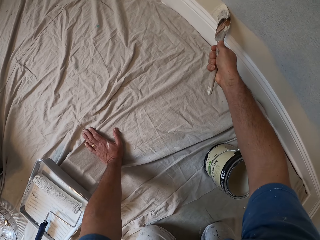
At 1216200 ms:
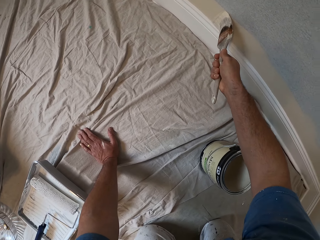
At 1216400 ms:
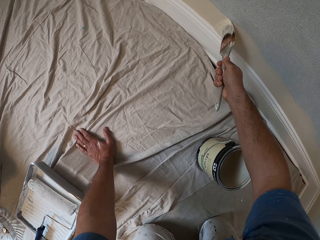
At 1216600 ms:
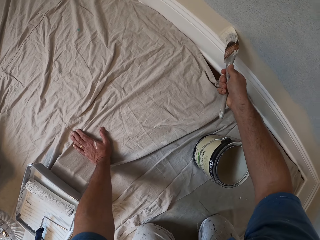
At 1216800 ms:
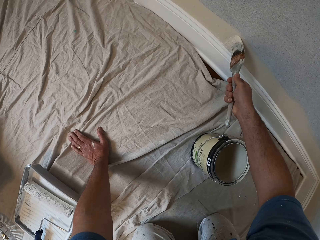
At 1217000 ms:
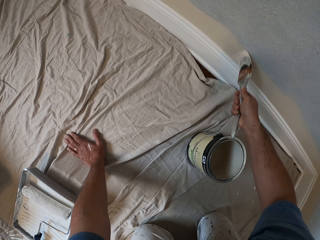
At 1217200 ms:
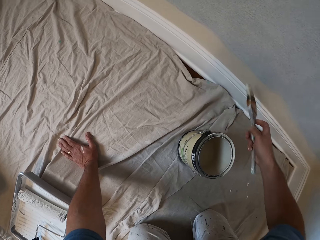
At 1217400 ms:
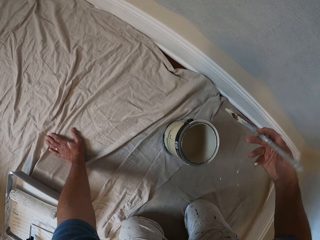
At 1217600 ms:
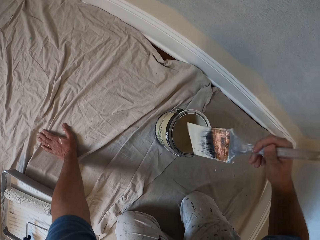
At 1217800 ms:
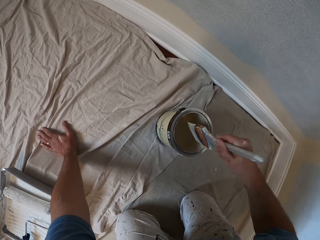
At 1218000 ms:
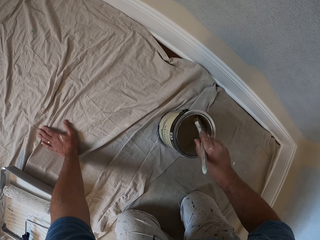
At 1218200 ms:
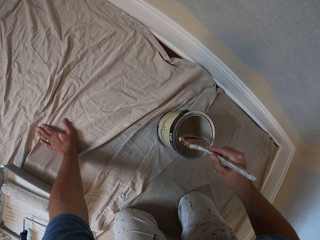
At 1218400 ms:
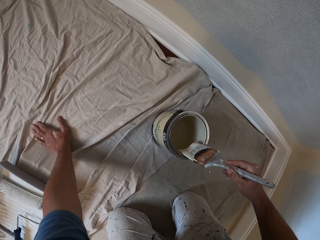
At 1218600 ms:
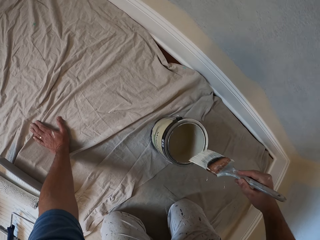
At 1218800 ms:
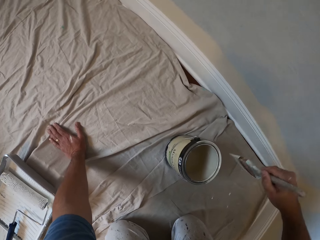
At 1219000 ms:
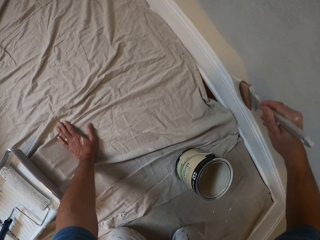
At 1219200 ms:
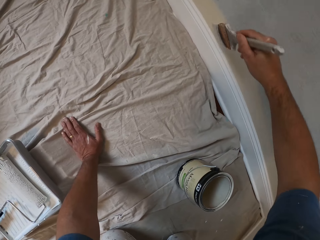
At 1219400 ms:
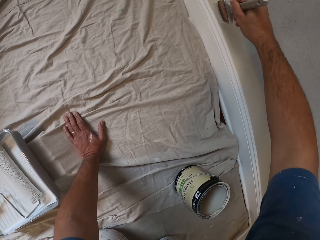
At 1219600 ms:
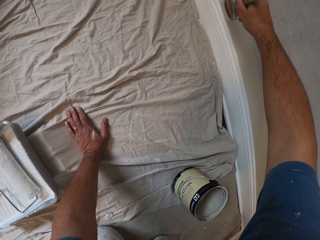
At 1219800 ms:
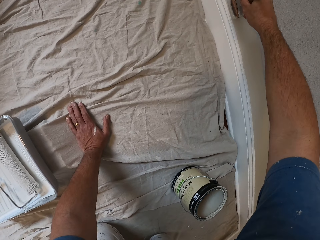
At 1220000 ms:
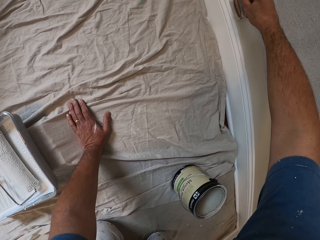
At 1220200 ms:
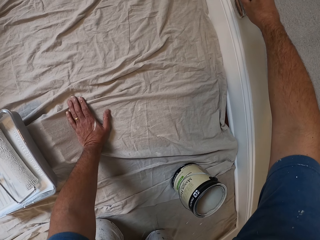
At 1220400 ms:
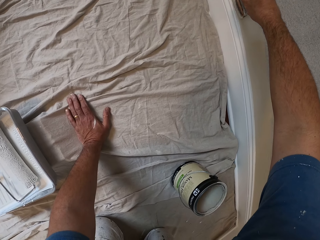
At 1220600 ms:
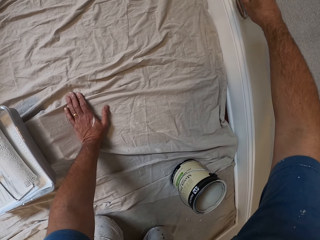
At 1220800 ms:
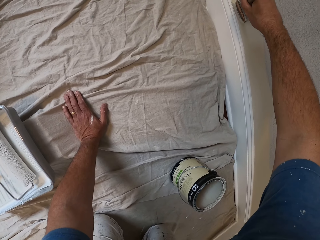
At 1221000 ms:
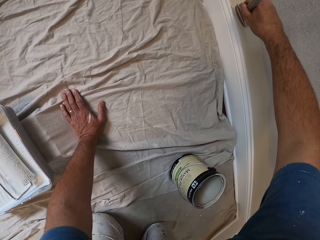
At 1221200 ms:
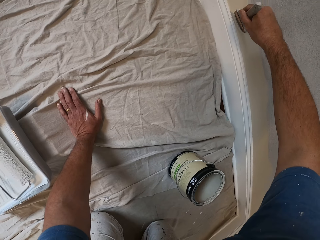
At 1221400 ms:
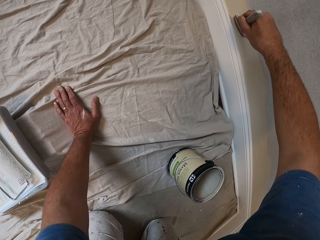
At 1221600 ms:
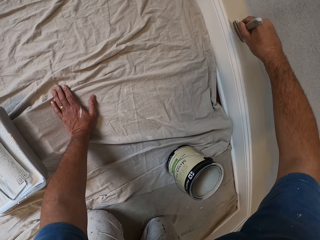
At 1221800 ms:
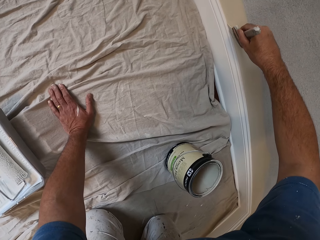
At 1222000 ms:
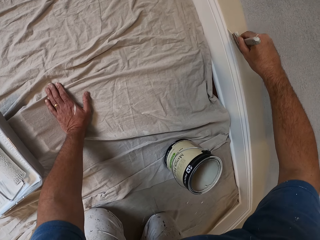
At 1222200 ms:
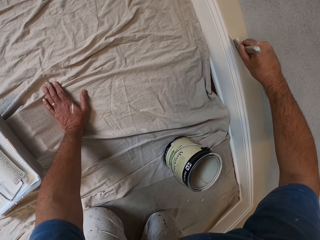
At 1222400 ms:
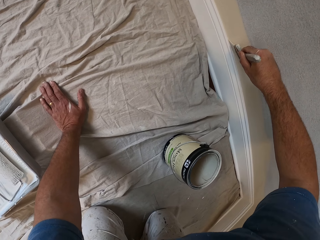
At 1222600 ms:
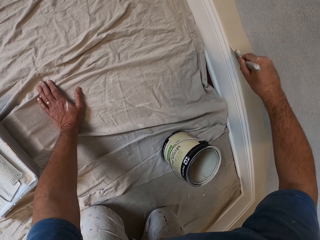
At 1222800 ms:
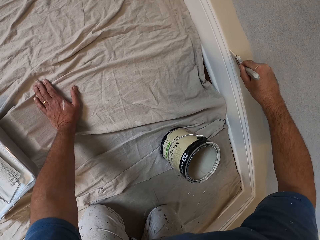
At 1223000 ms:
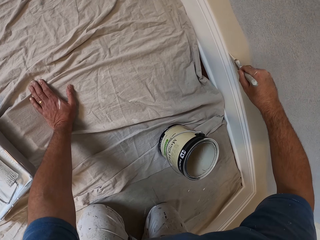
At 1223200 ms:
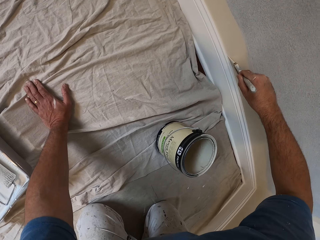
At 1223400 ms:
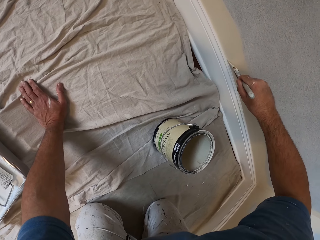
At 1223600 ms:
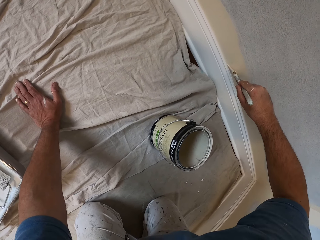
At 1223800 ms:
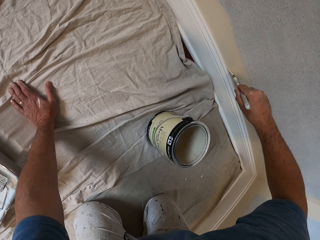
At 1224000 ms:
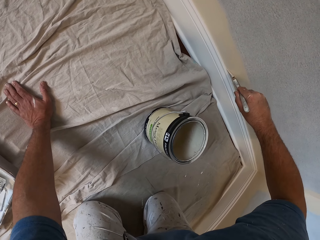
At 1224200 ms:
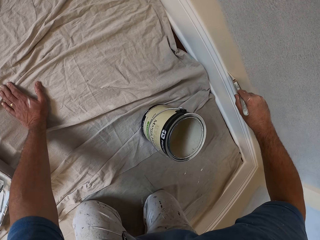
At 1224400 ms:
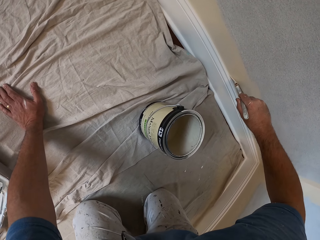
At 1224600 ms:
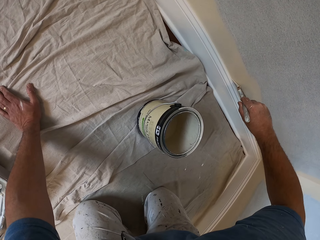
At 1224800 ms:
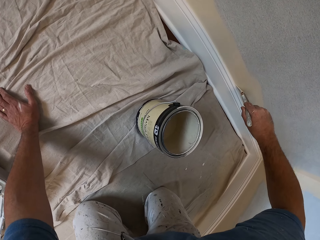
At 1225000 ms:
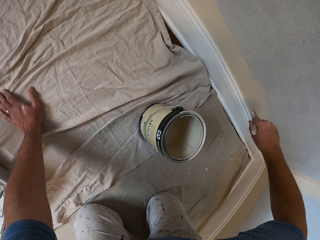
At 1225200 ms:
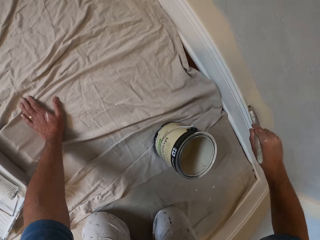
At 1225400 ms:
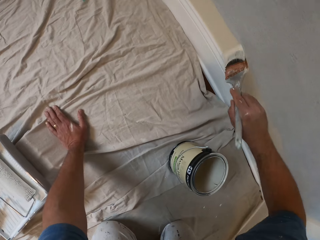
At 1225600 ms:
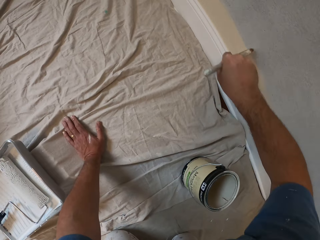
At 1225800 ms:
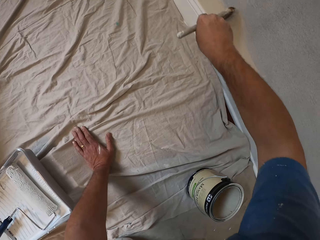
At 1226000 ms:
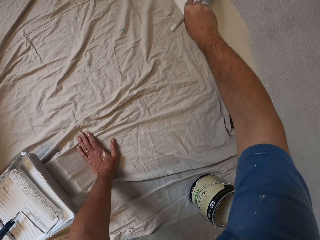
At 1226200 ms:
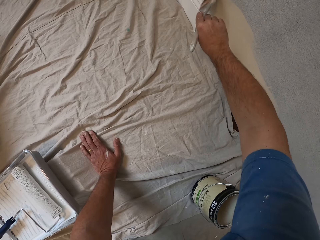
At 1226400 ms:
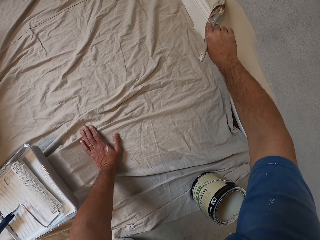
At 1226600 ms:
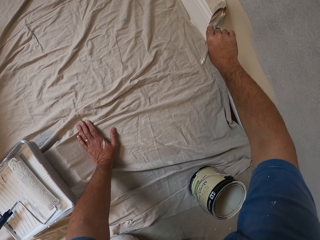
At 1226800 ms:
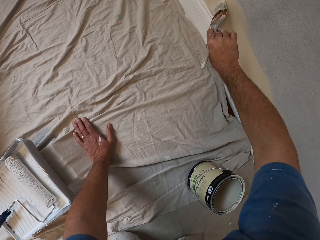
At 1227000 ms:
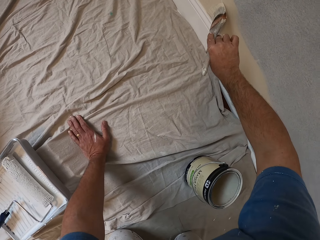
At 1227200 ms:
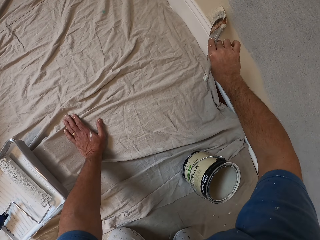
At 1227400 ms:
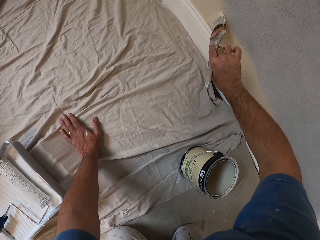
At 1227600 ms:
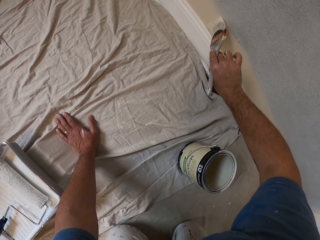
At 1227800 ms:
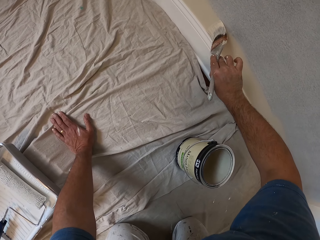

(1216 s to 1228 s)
The camera wearer removes the paint brush from the wall. They dip the paint brush into the paint. They lift up the paint brush from the paint. They paint the wall with the paint brush.

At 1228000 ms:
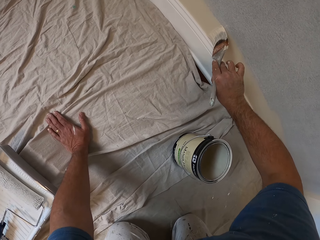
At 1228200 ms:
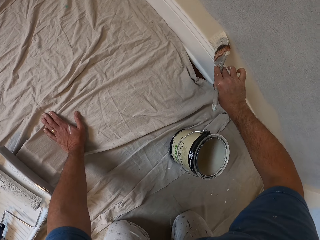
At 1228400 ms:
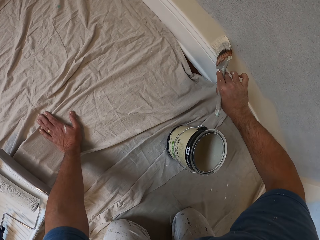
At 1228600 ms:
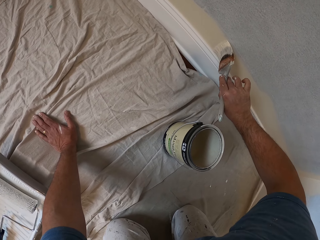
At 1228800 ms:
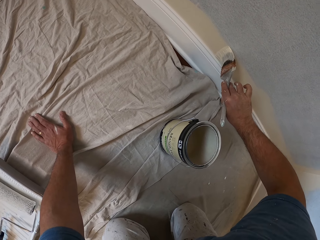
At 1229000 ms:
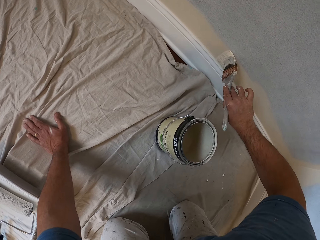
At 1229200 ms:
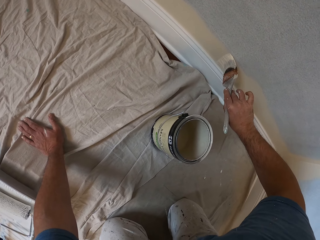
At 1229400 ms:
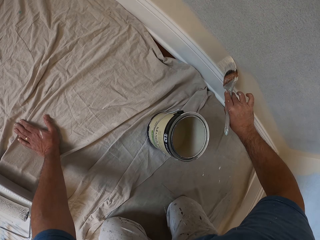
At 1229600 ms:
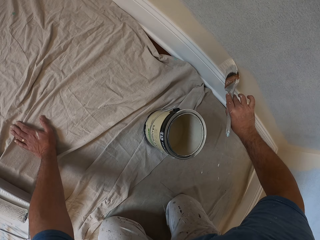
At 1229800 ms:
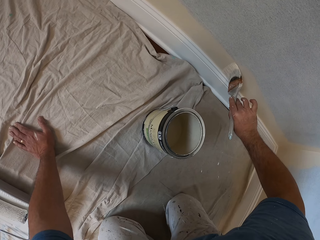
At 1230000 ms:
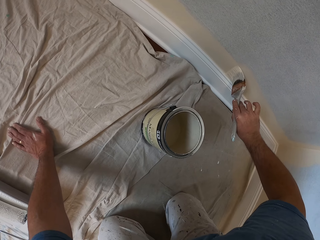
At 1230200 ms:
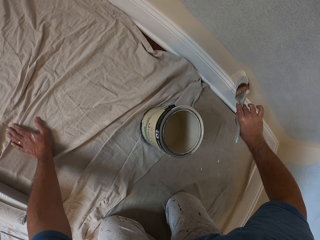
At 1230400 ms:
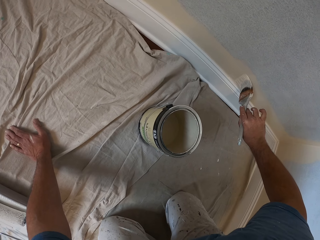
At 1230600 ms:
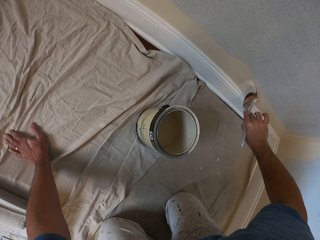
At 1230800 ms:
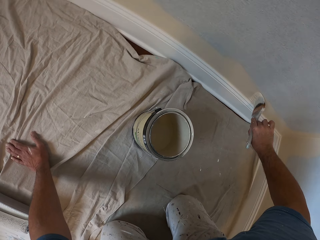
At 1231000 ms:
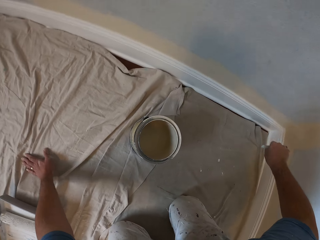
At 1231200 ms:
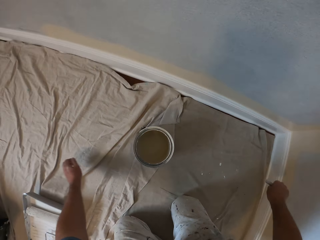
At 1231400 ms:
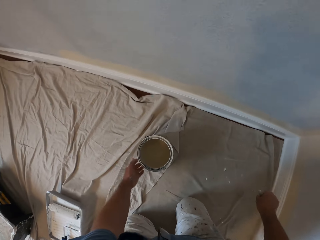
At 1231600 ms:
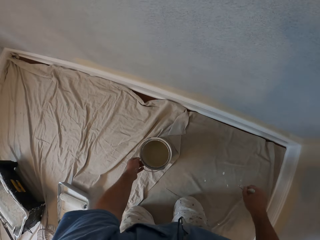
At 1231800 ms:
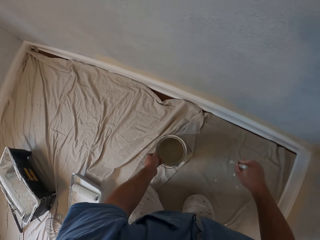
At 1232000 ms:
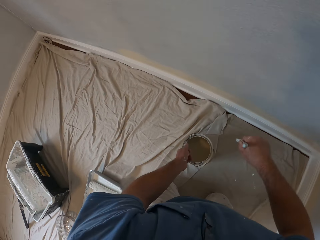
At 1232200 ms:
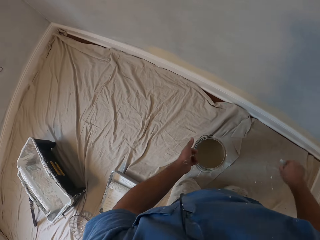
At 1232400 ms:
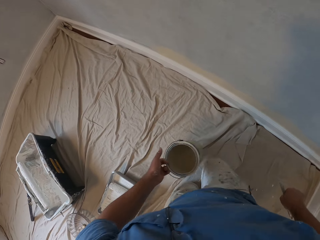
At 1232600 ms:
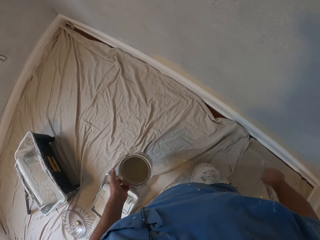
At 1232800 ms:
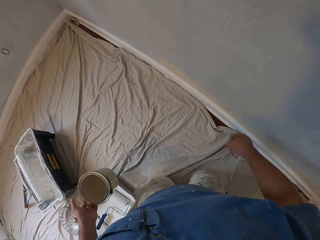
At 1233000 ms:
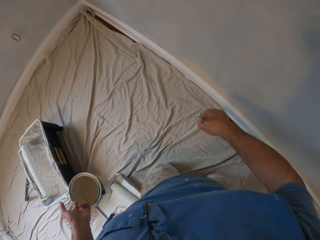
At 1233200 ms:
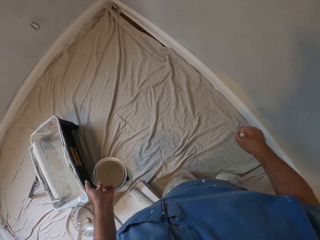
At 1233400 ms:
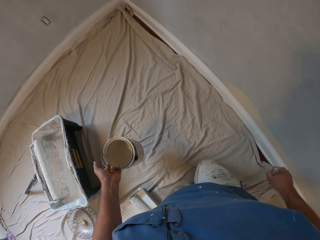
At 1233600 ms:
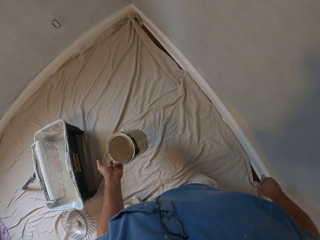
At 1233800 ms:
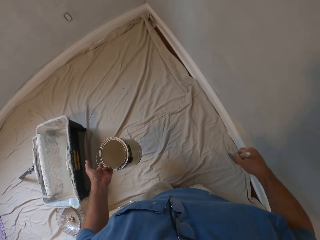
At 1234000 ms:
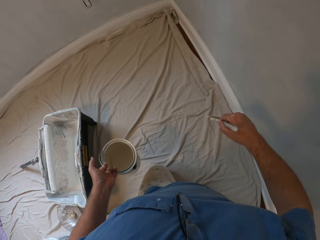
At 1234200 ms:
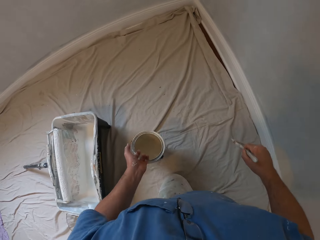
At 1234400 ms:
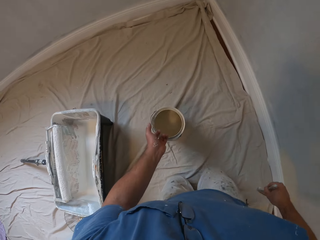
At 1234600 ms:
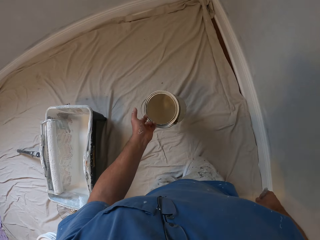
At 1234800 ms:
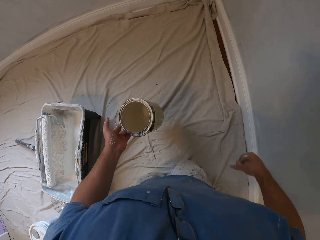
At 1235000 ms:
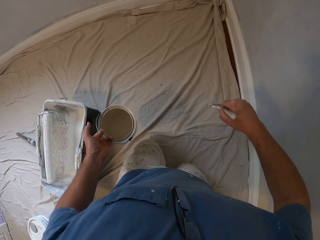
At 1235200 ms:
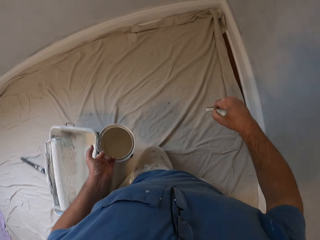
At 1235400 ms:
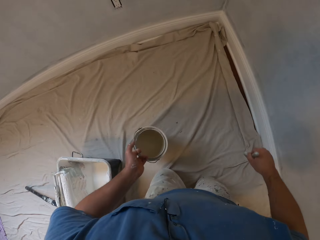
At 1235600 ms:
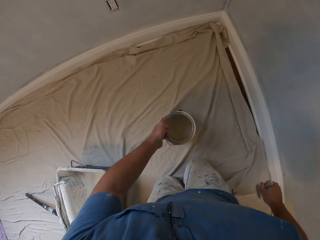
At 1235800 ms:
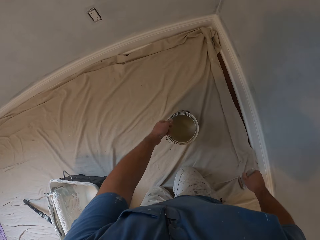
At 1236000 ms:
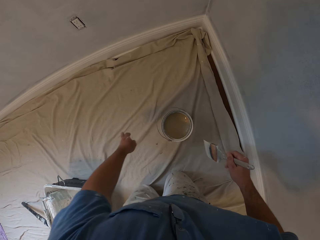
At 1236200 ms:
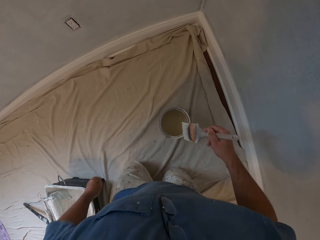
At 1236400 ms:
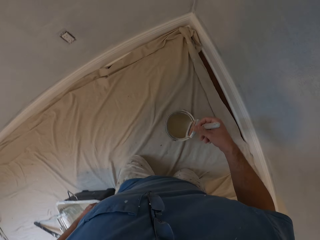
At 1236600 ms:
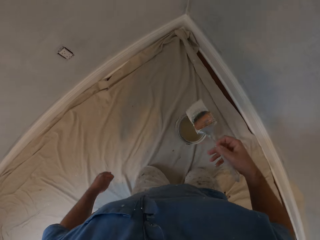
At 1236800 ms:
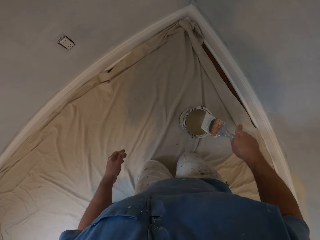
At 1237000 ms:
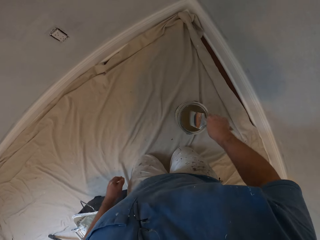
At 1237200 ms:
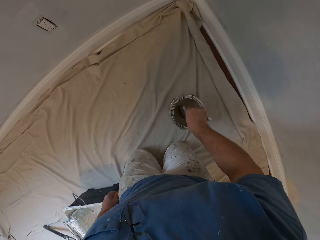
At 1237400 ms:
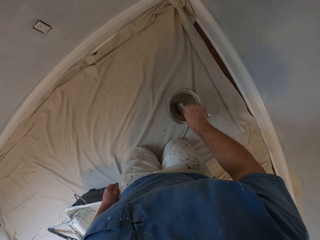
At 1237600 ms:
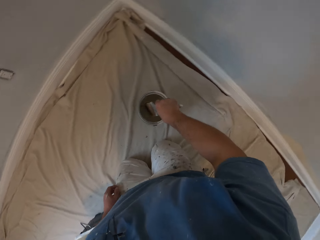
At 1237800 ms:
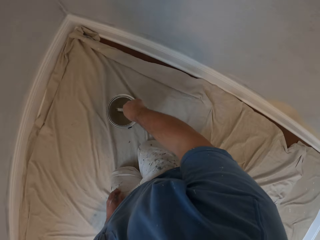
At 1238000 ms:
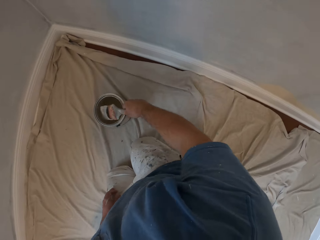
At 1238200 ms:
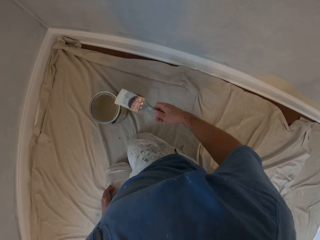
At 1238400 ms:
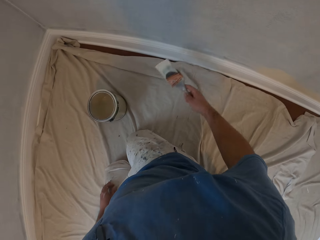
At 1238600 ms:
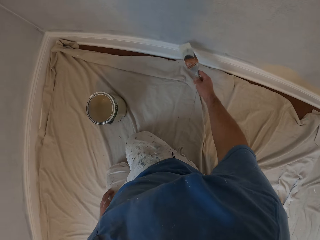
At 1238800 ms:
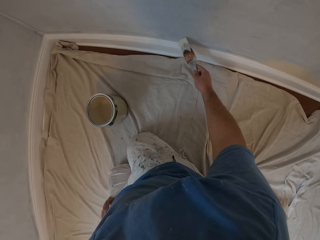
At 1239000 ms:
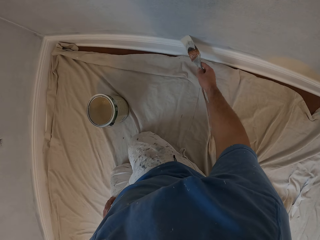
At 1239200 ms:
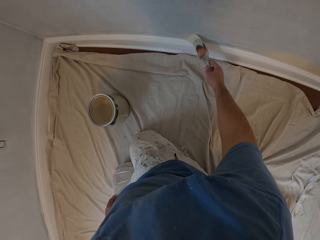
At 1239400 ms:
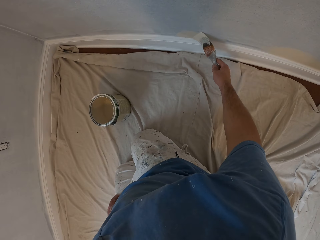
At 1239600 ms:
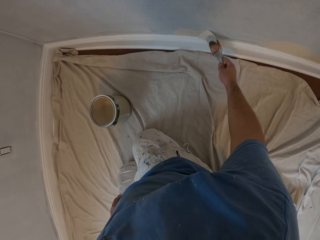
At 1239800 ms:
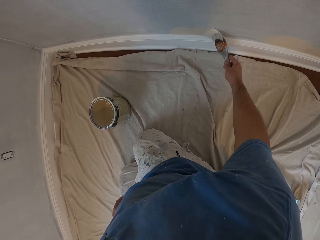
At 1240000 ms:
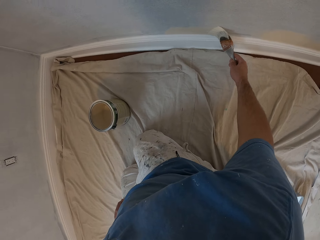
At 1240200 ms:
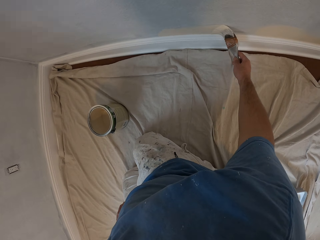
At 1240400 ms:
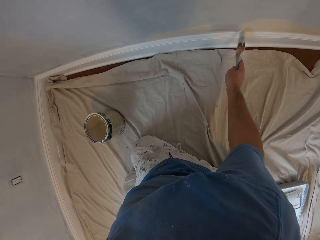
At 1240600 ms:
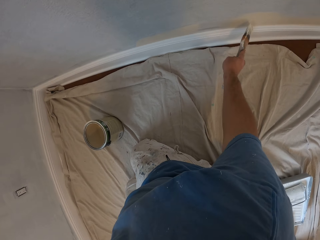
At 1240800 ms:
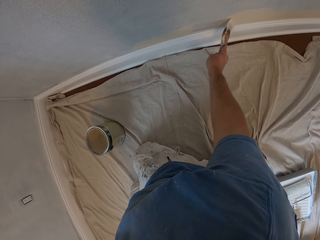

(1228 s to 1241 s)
The camera wearer removes the paint brush from the wall. He removes his left hand from the floor. He lifts up the paint can from the floor. He moves on his knees with the paint can and the paint brush to another place in the room. He drops the paint can on the floor. He touches the mouth of the paint can with the paint brush. He dips the paint brush into the paint. He lifts up the paint brush from the paint. He paints the wall with the paint brush.
